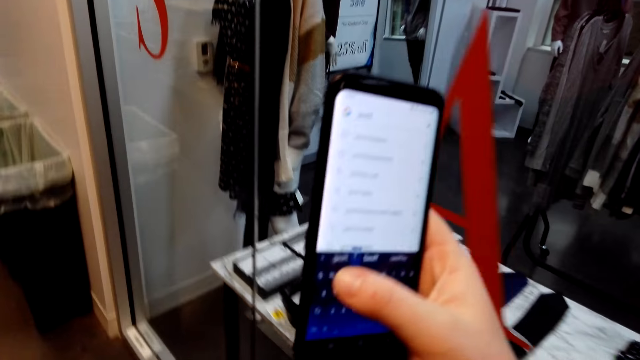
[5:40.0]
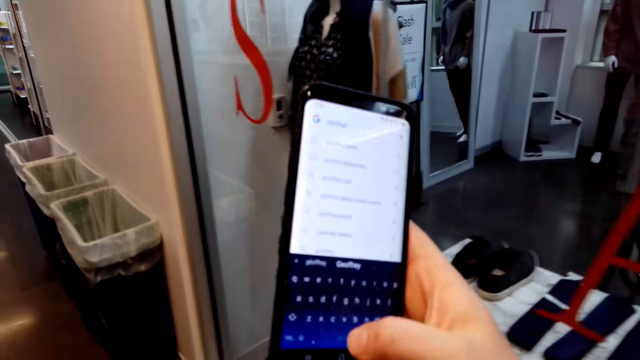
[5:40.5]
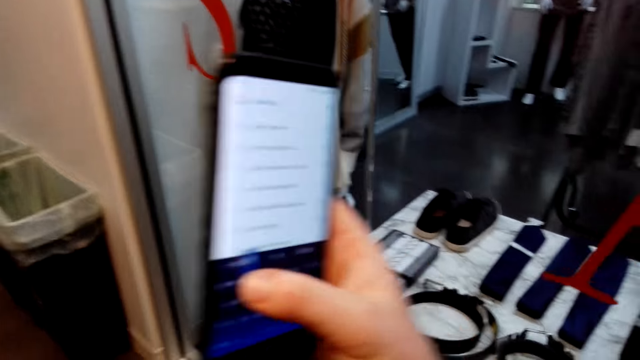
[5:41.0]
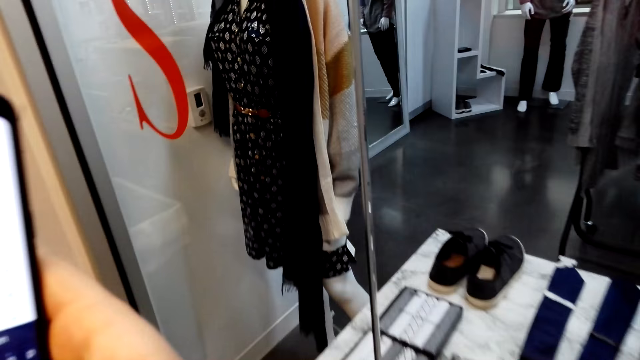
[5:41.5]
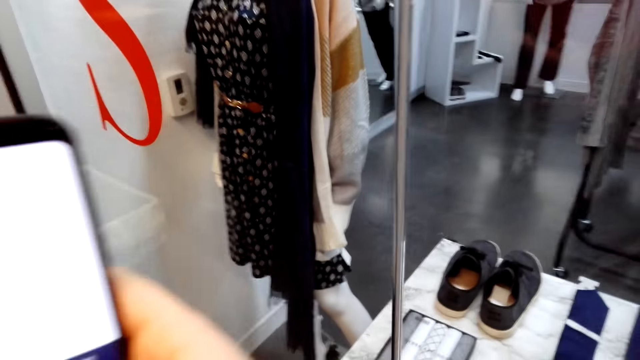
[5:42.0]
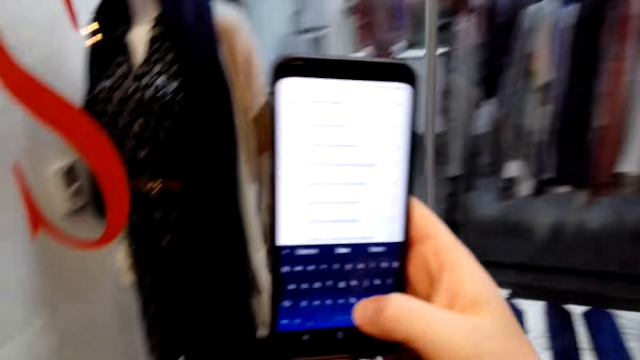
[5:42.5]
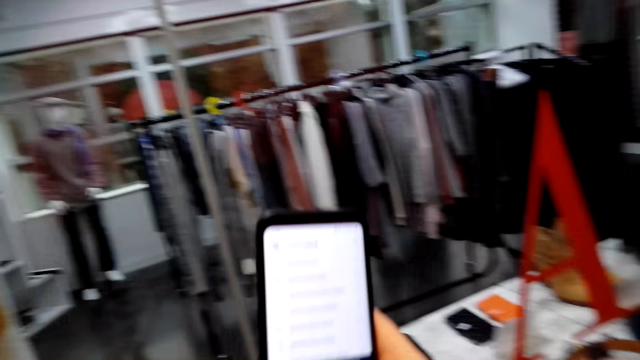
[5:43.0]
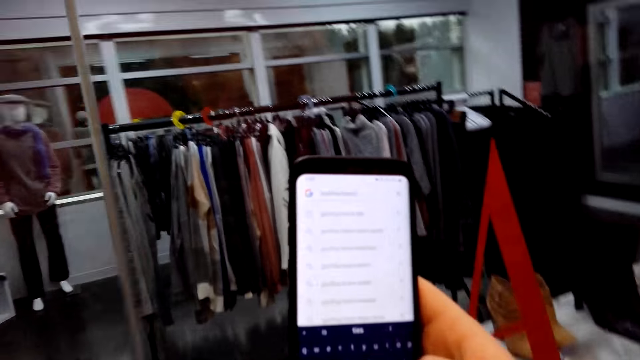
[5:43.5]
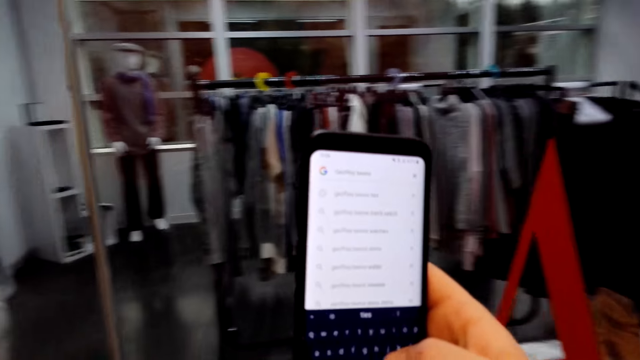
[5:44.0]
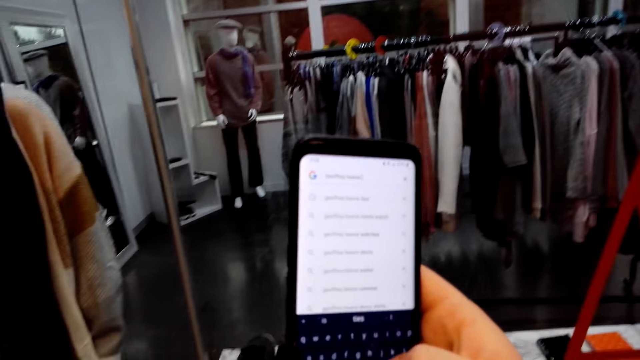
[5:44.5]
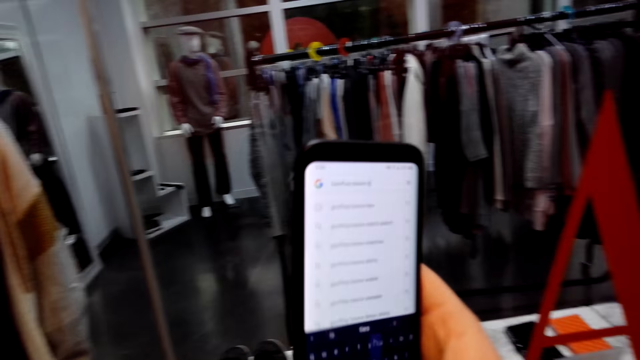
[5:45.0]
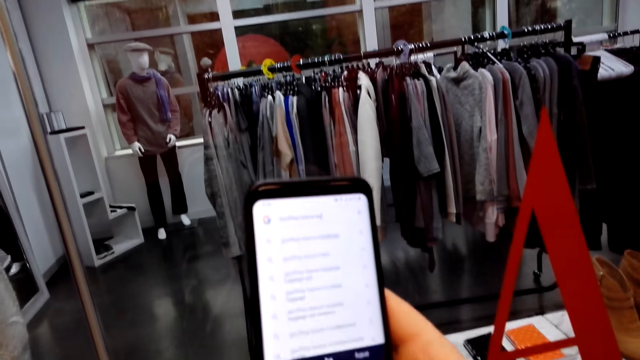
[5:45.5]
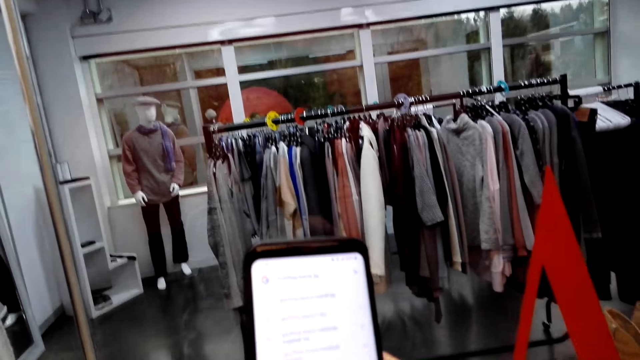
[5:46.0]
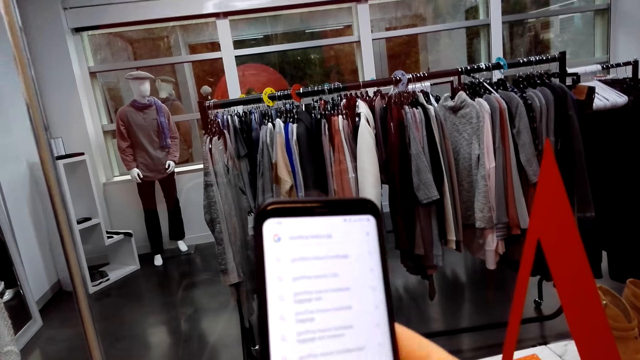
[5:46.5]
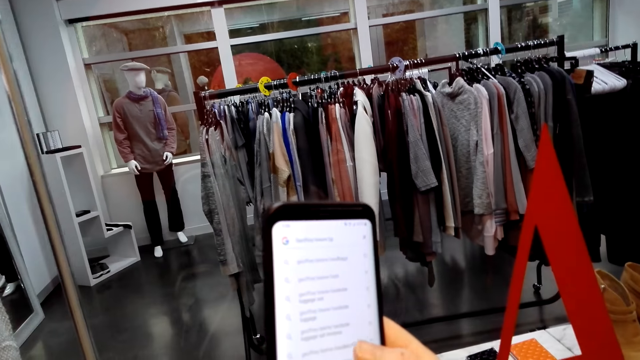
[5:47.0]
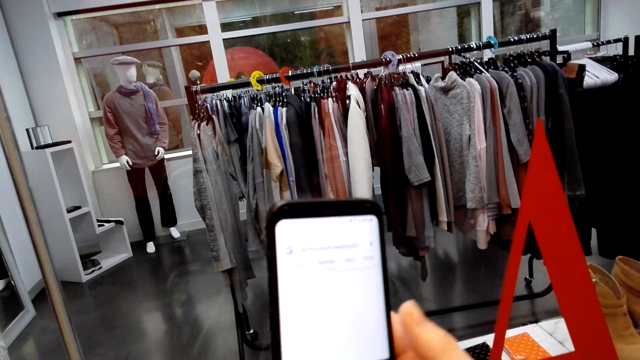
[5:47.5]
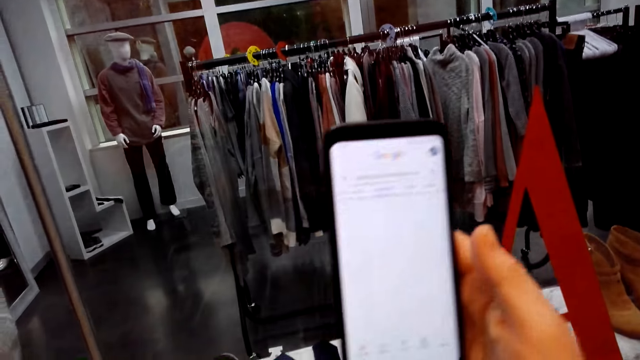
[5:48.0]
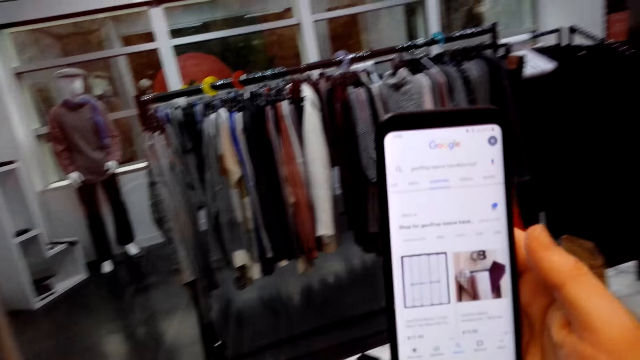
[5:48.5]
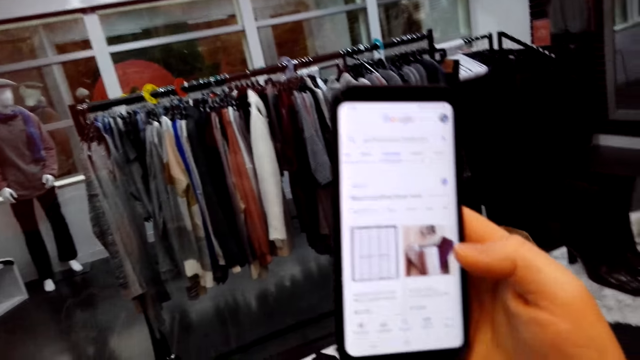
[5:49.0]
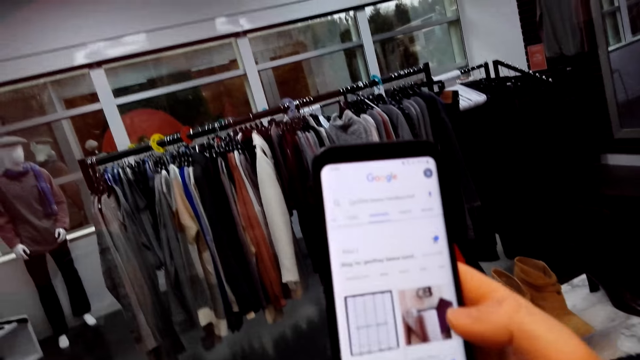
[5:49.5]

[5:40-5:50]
The camera wearer types on the phone.

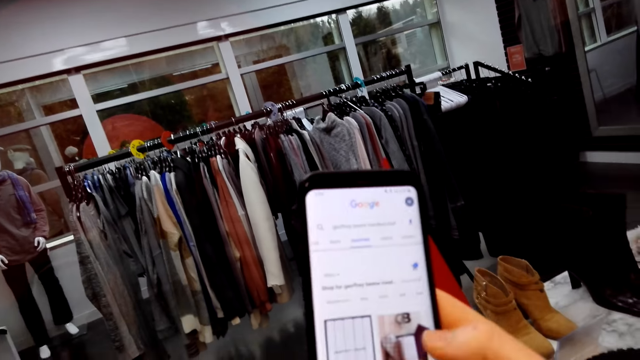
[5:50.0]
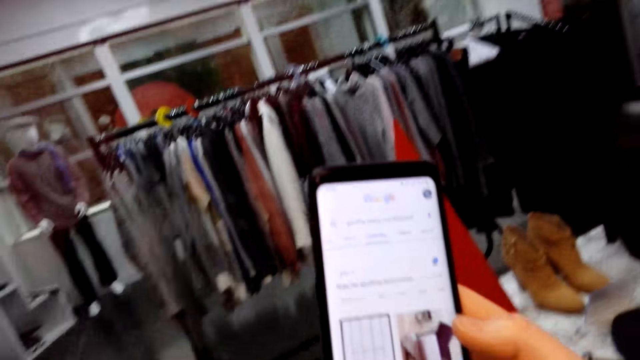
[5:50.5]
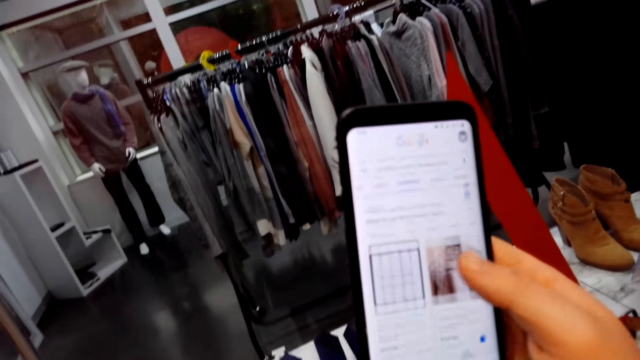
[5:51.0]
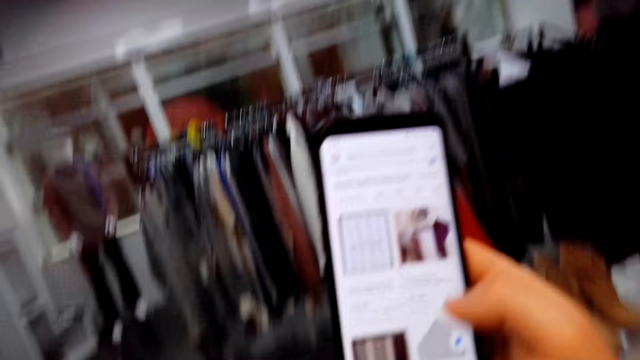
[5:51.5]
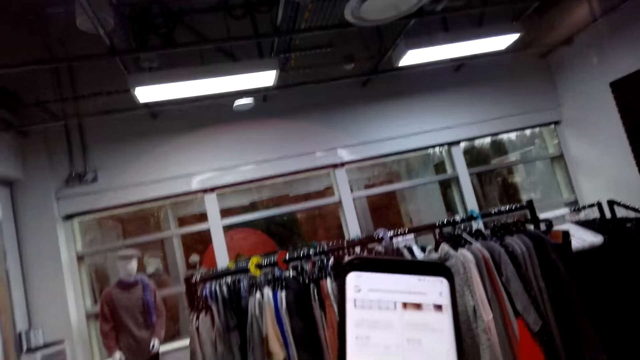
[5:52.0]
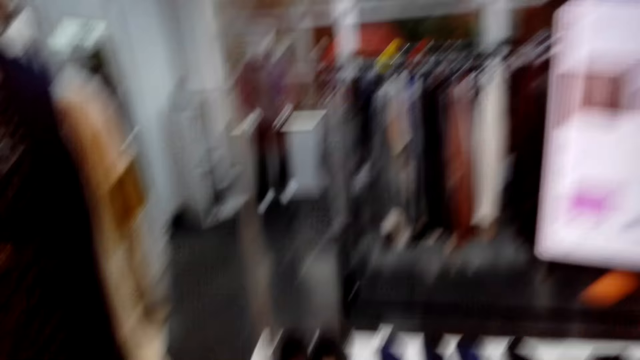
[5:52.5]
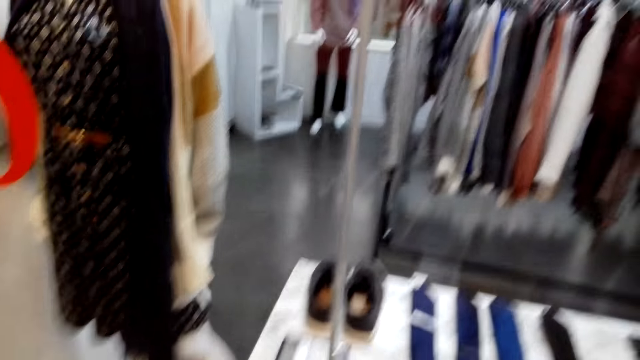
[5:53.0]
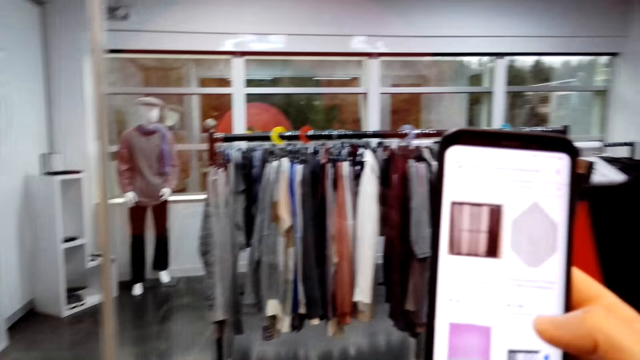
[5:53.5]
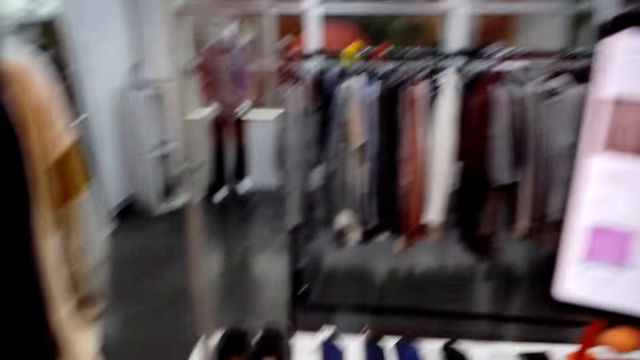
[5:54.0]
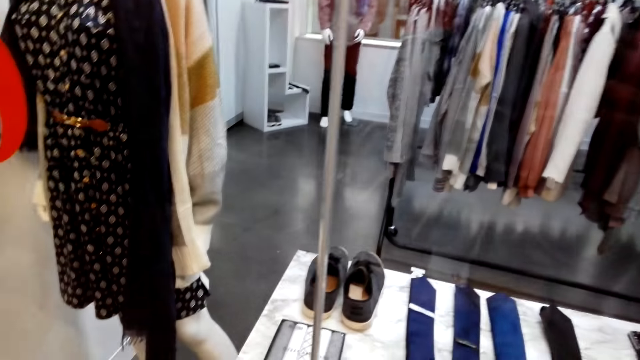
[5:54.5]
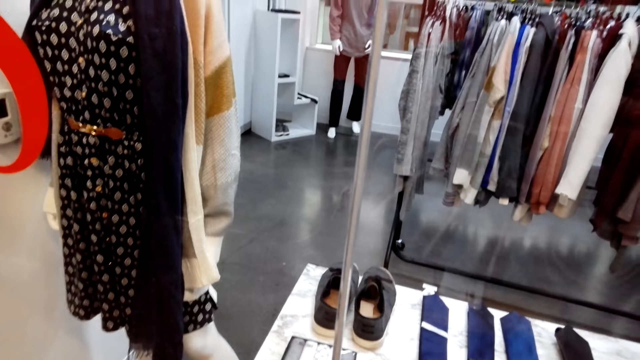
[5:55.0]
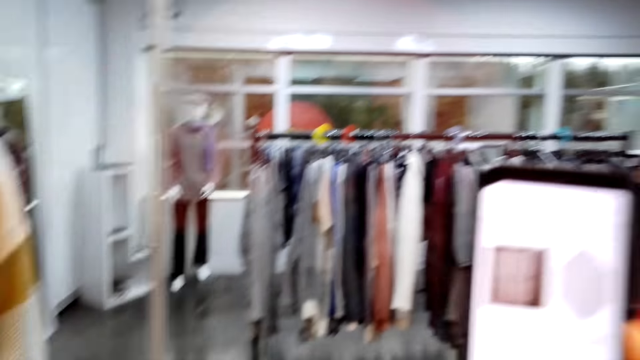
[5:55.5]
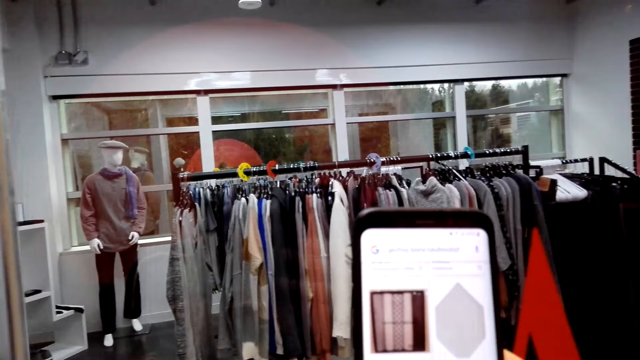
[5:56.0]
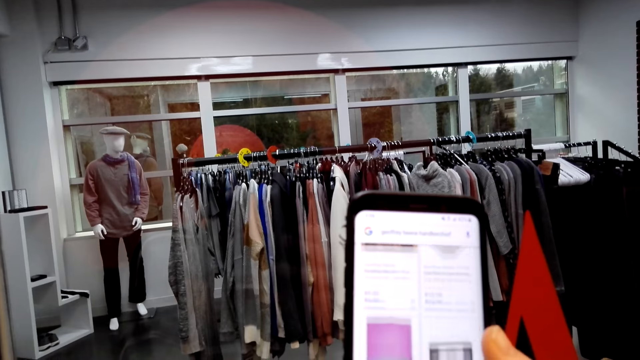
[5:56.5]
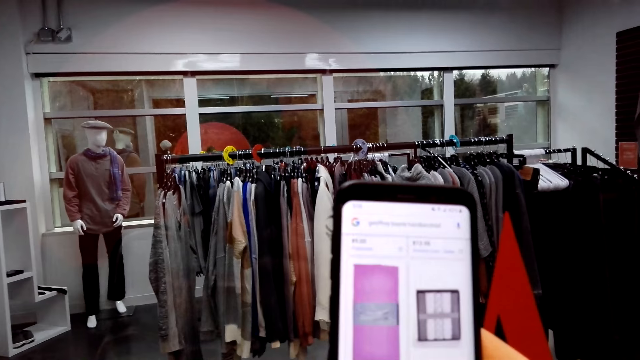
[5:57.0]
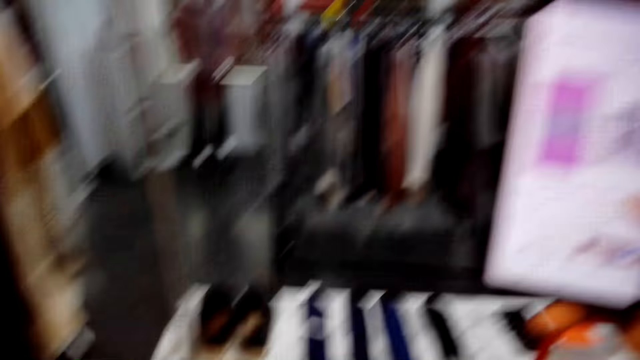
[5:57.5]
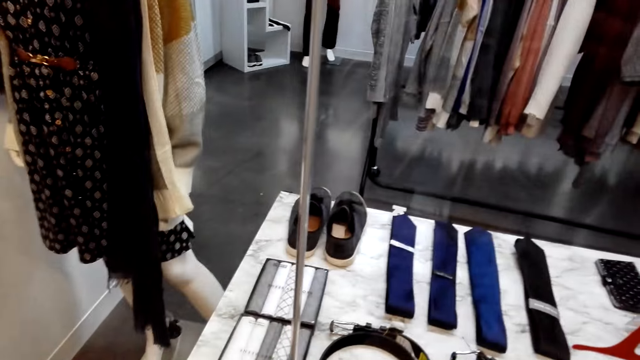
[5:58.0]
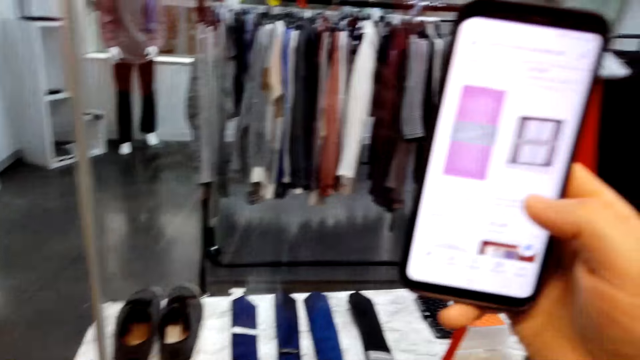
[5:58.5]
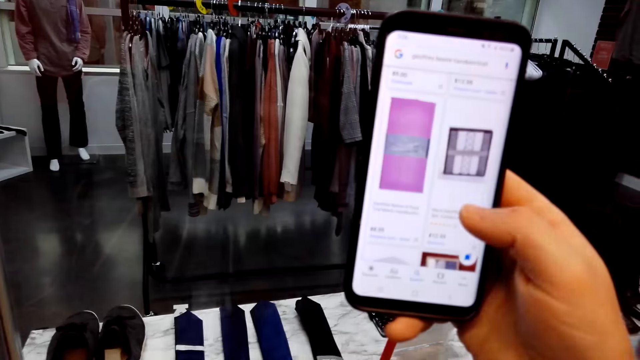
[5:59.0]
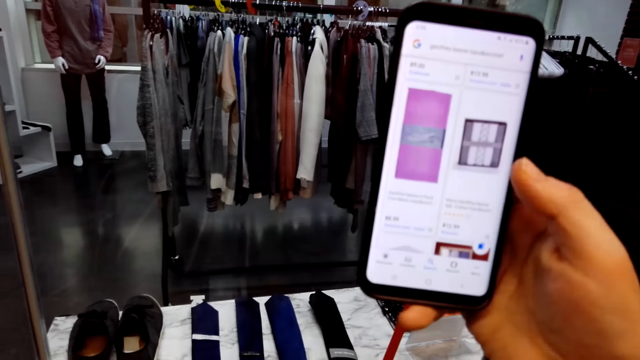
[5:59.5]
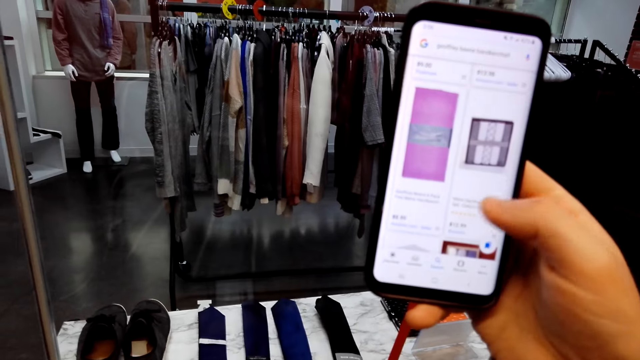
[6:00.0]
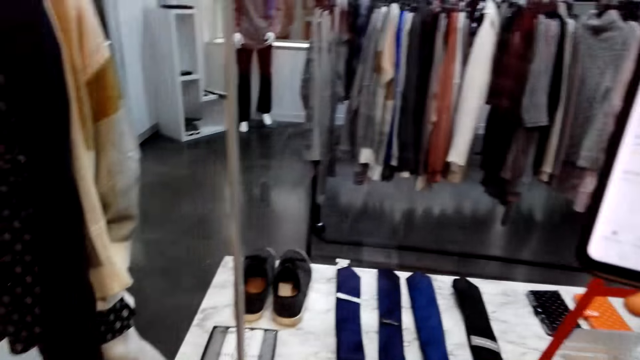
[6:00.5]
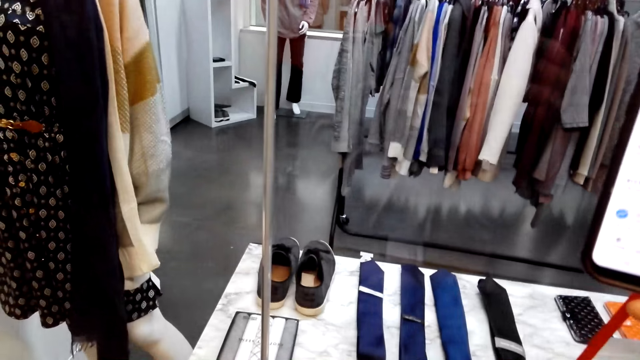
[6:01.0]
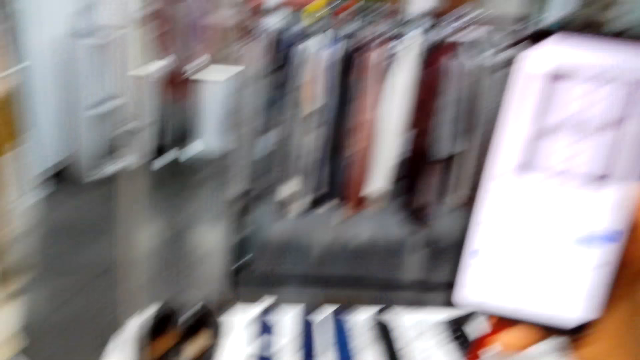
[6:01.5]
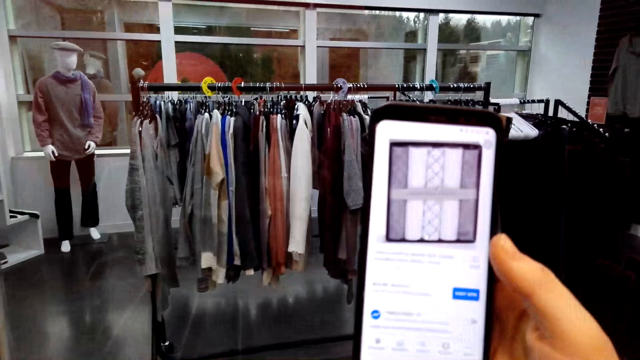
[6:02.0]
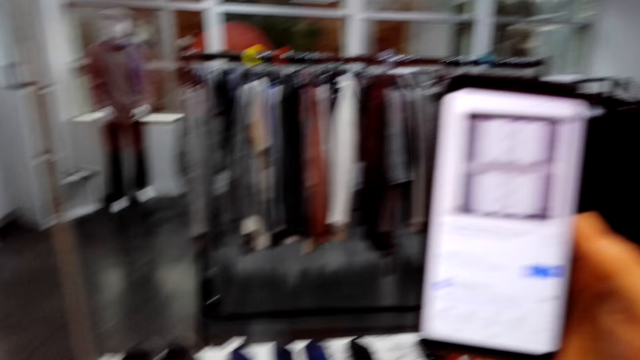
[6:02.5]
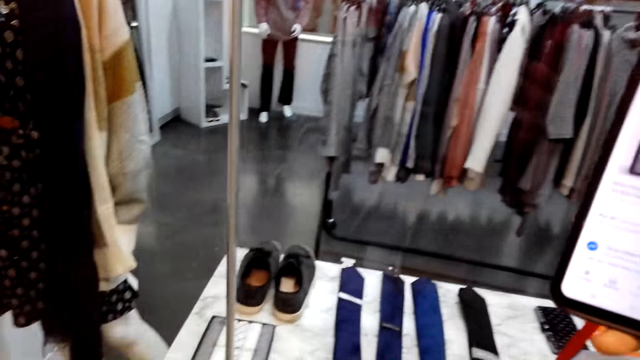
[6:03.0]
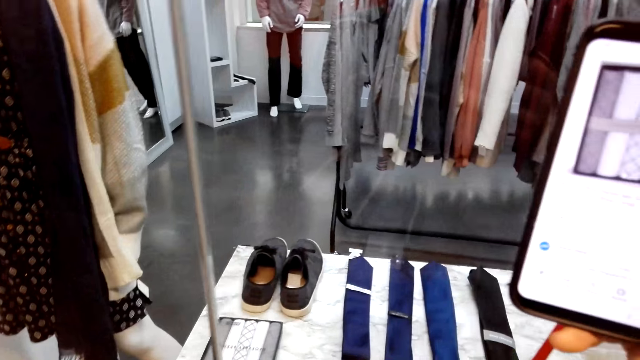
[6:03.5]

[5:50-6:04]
The camera wearer looks at the table. They operate a phone. They look at the table. They operate the phone. They look at the table. They operate the phone.
